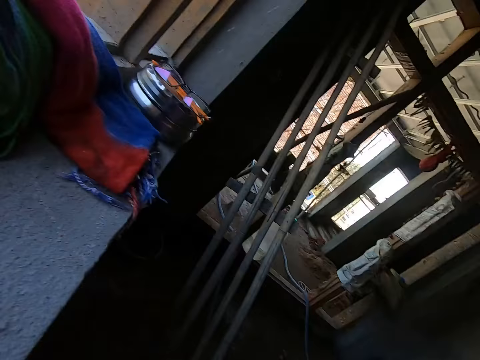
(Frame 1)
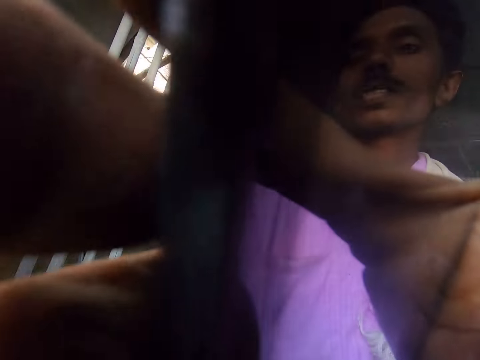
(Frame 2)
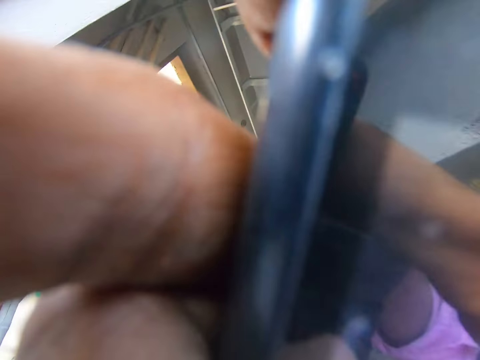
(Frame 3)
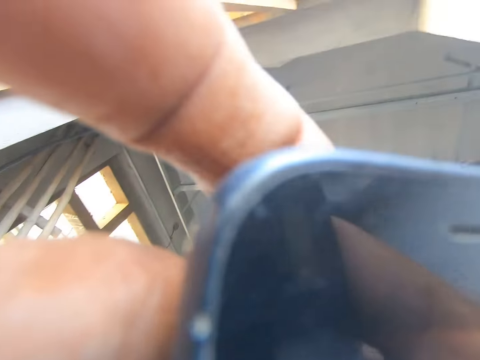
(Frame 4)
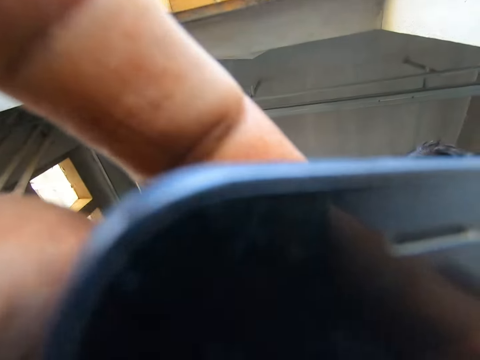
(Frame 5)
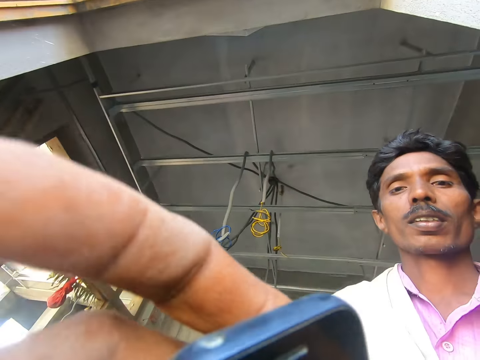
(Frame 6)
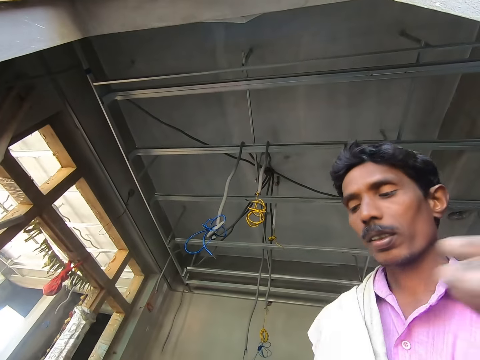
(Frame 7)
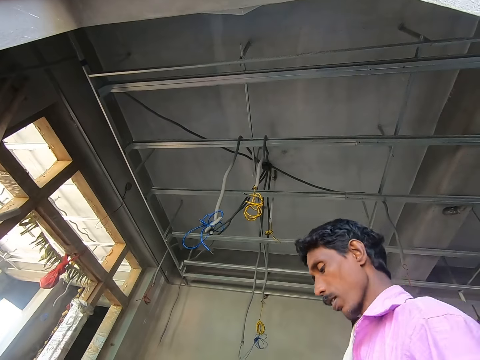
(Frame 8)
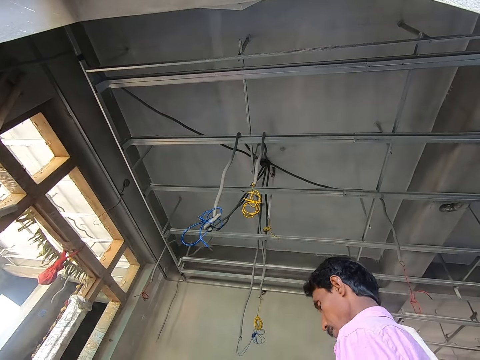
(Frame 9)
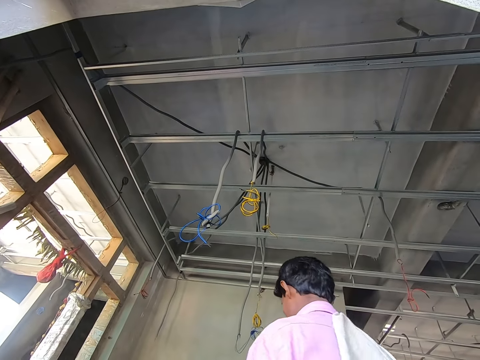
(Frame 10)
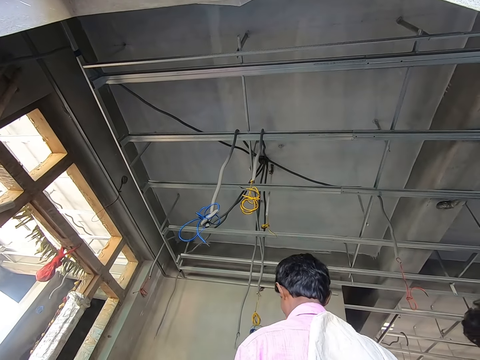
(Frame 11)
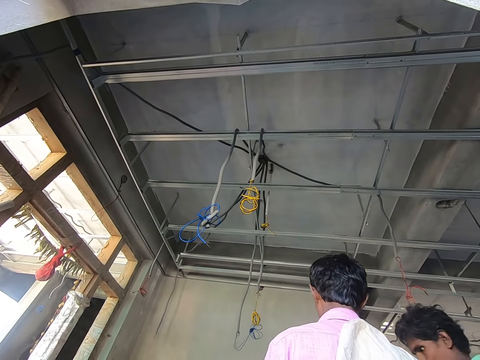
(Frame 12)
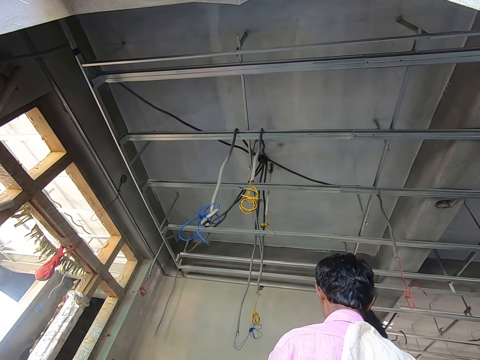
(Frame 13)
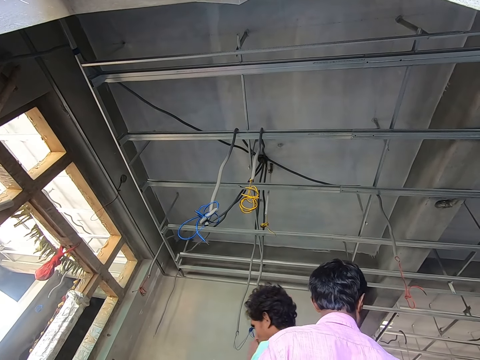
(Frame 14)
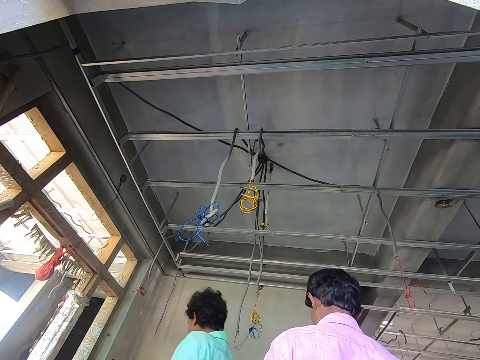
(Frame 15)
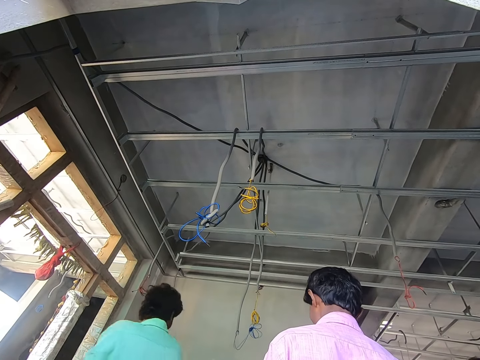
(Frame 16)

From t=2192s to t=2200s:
The camera wearer looks outside. They hold a camera and adjust the camera. They put the camera on the window.

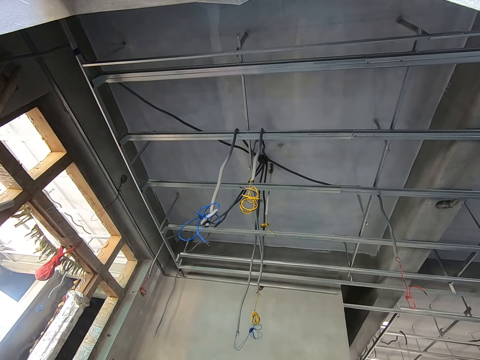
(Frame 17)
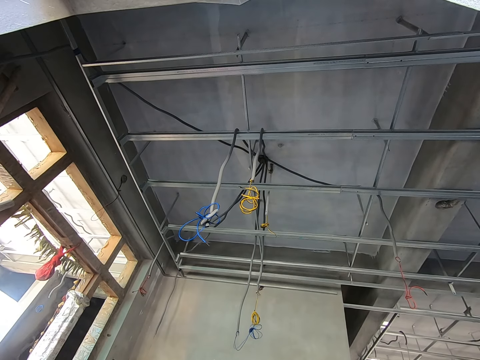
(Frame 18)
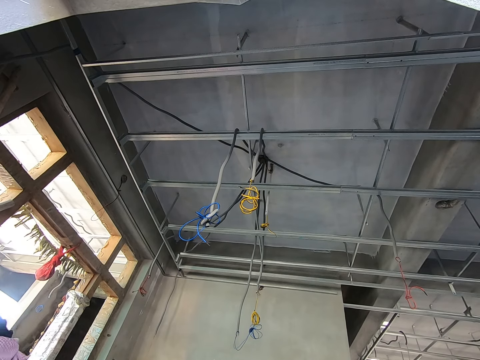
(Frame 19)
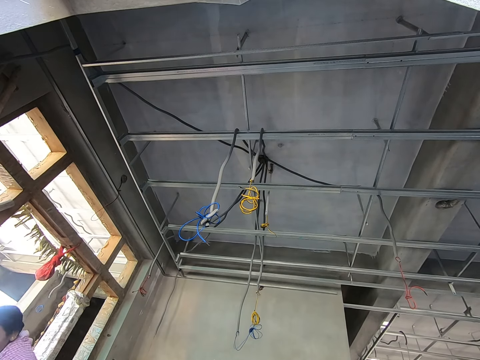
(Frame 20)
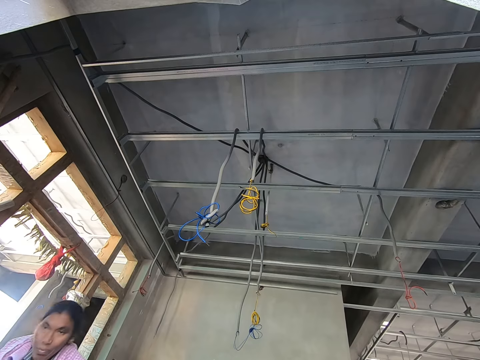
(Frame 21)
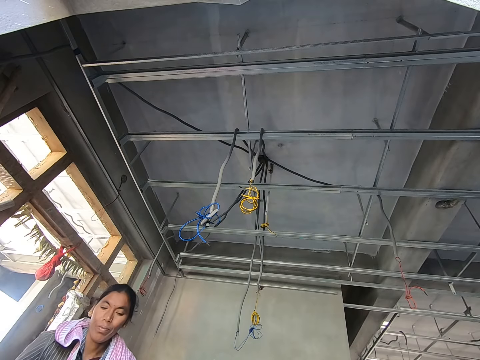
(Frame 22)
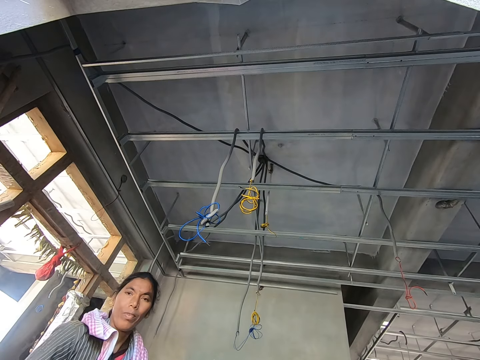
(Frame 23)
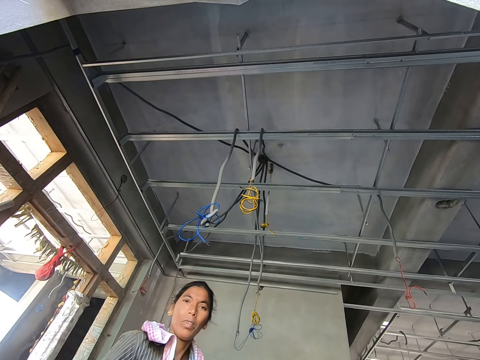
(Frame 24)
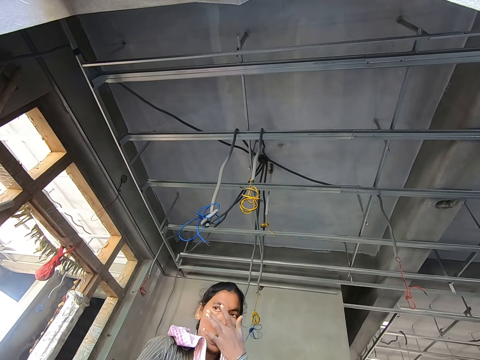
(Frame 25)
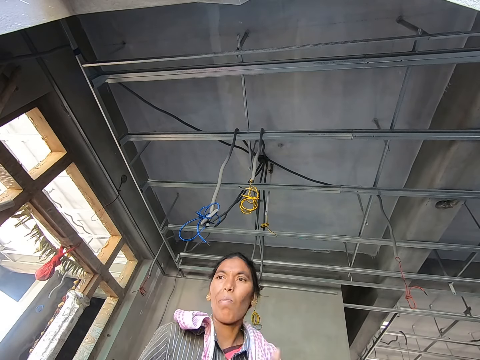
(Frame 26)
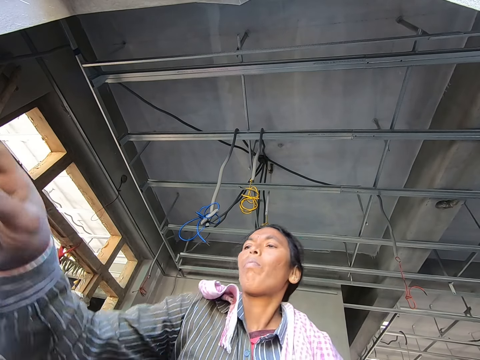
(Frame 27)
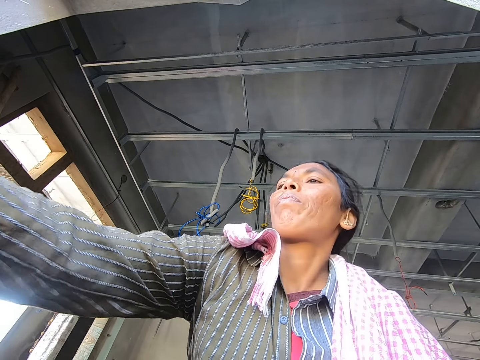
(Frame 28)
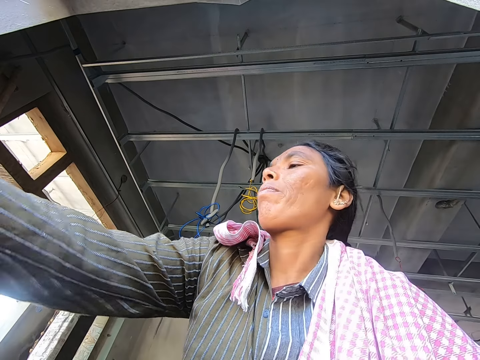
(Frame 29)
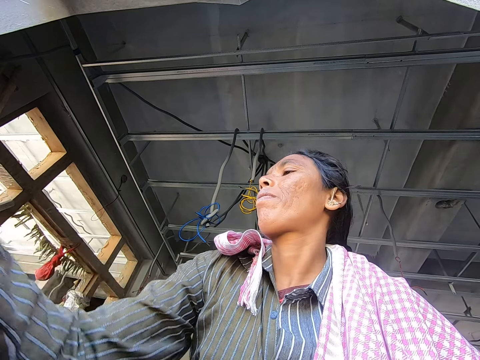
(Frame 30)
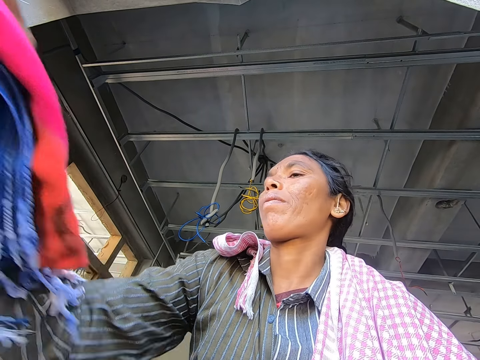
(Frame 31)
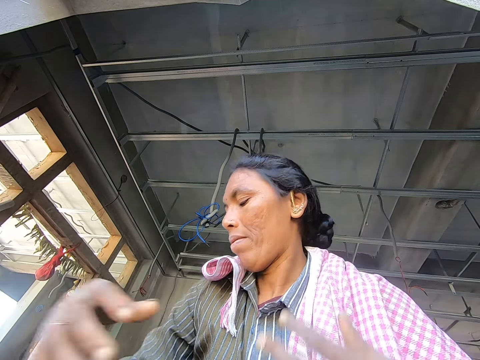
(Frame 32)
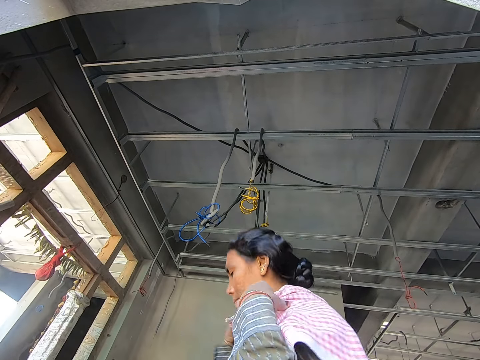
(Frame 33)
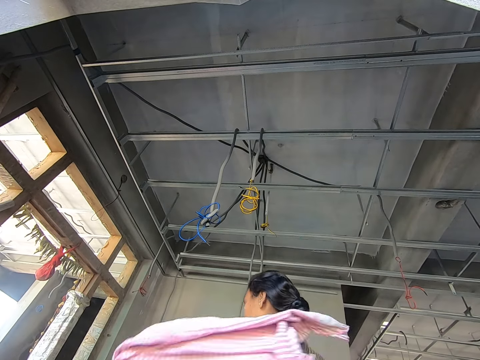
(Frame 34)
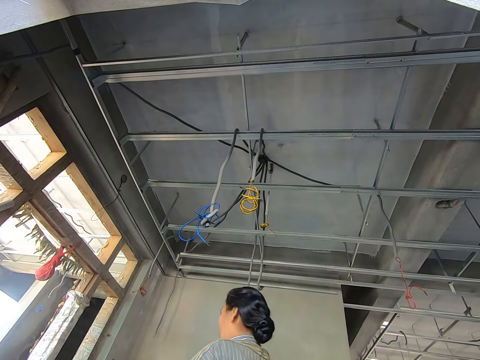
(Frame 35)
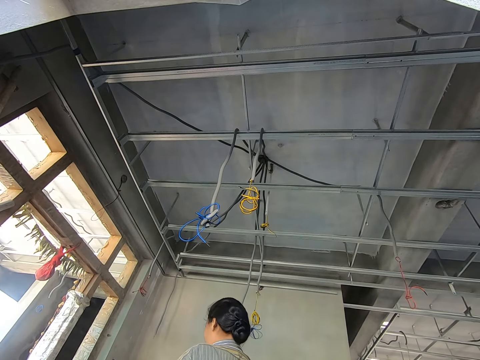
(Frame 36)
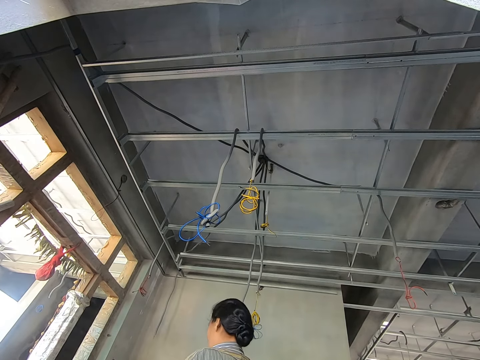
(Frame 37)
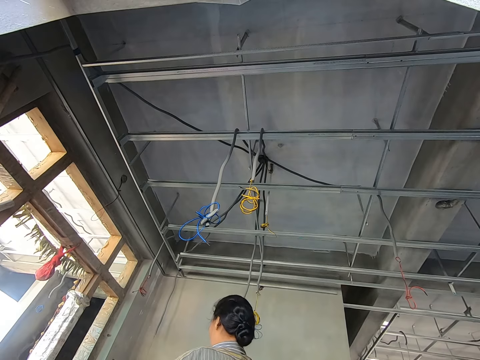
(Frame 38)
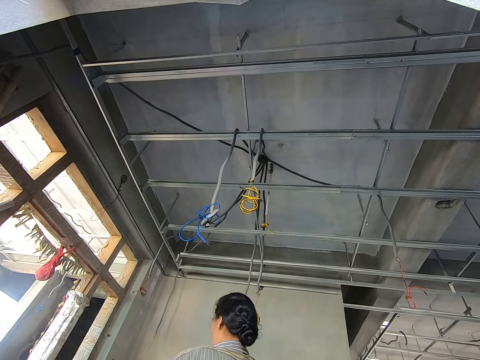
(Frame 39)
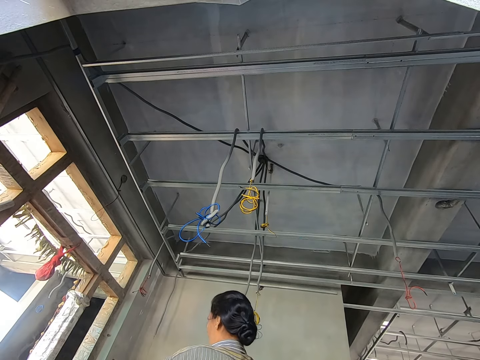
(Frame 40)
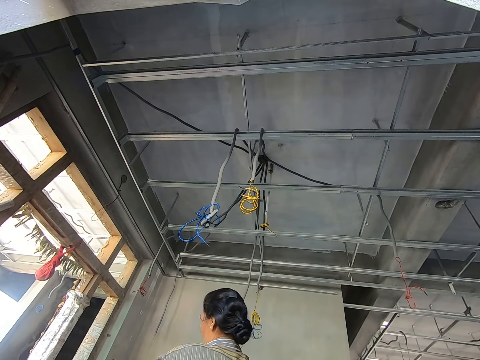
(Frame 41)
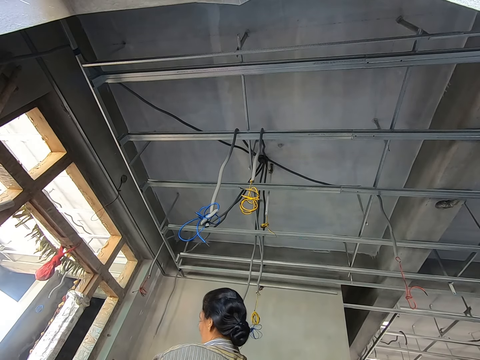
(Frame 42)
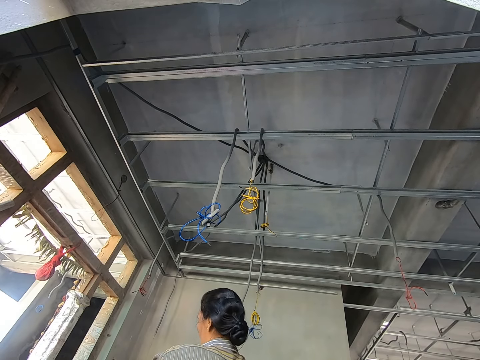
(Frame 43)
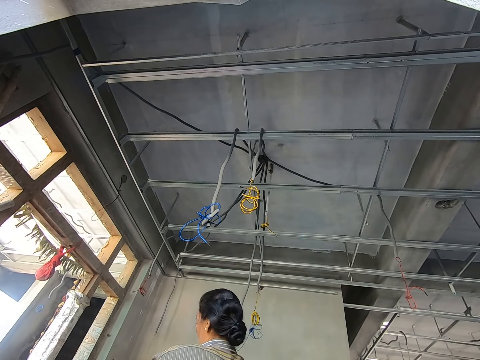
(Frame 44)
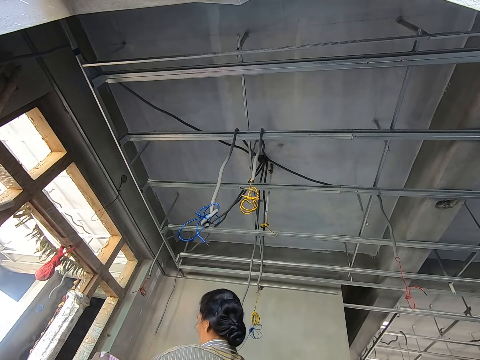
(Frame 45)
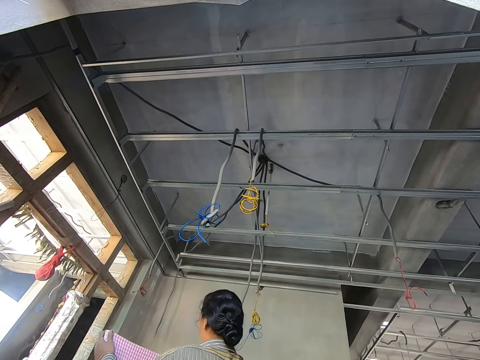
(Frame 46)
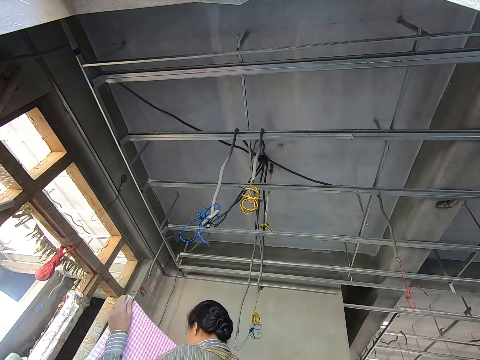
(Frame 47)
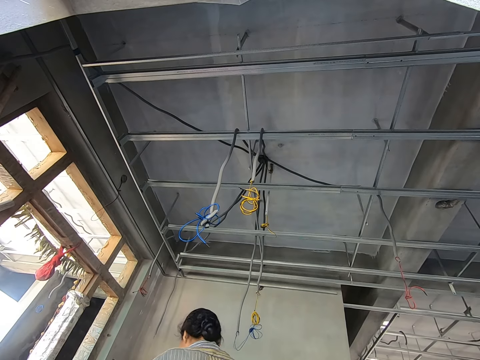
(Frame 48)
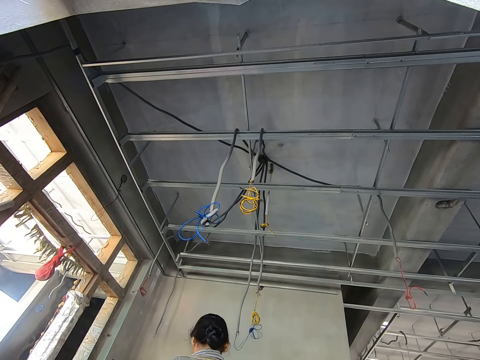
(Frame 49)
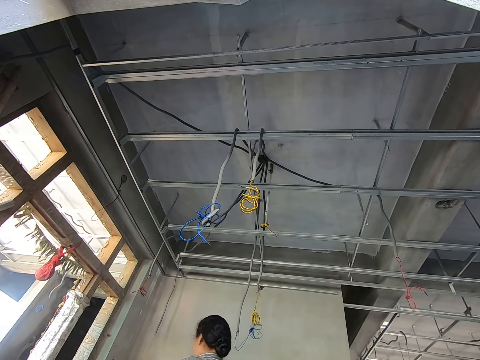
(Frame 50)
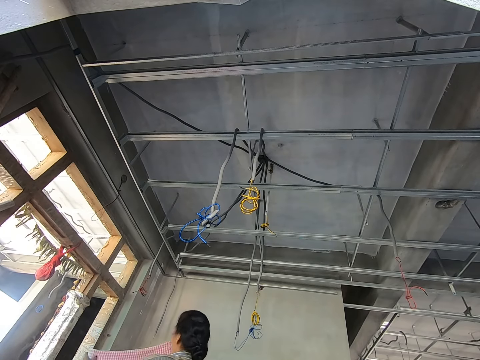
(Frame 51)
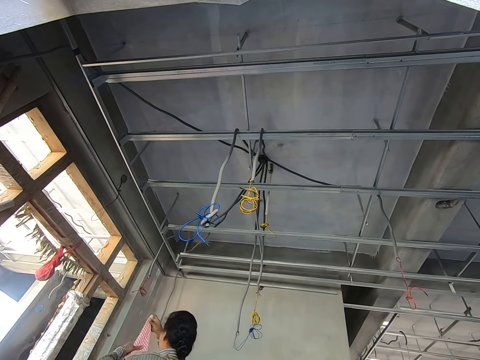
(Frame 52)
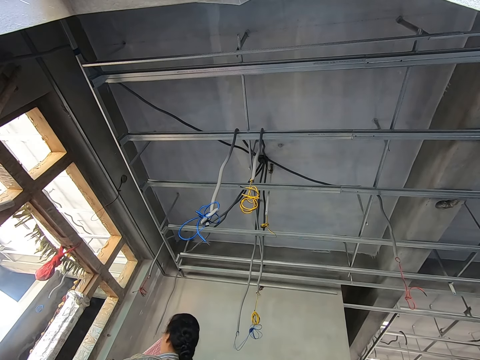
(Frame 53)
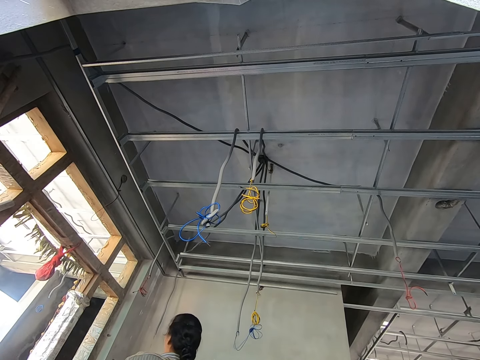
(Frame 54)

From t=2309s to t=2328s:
A person walks in the room. The person picks up a cloth. The person drops the cloths.
